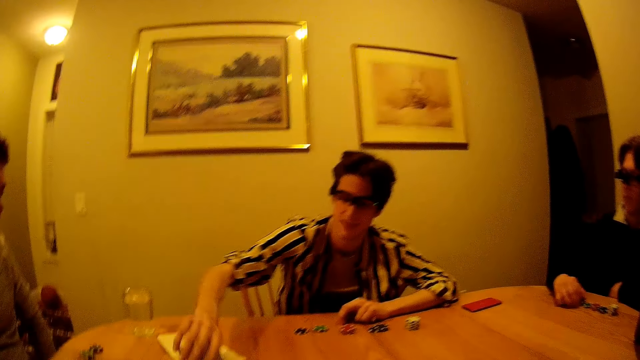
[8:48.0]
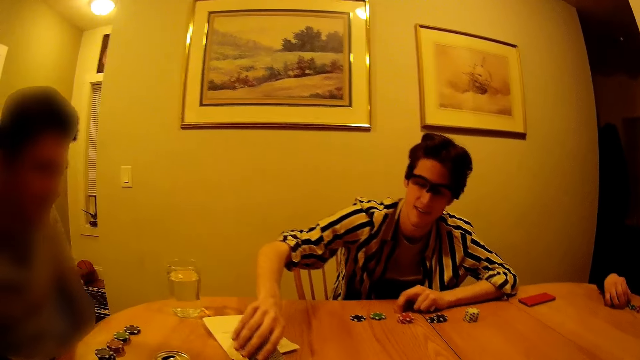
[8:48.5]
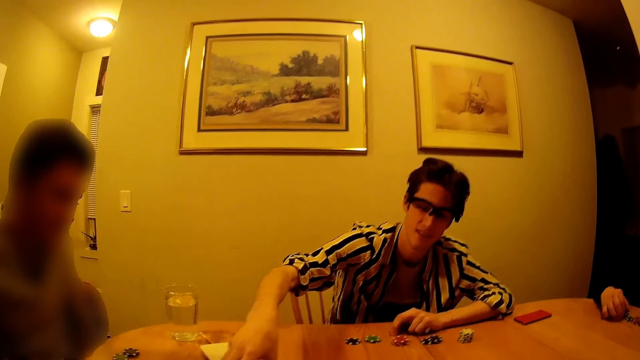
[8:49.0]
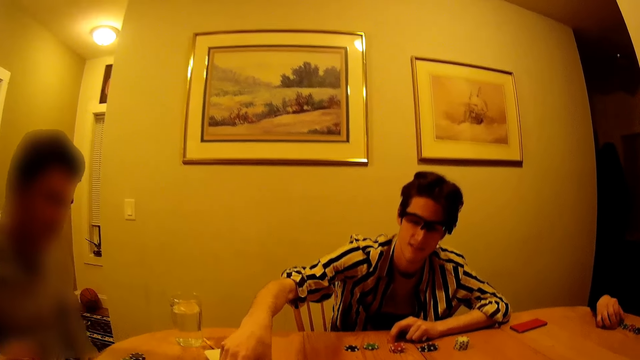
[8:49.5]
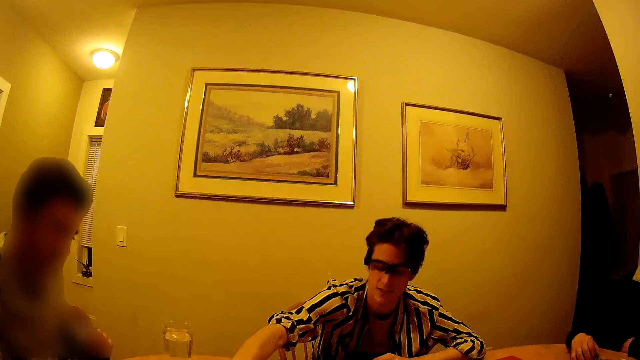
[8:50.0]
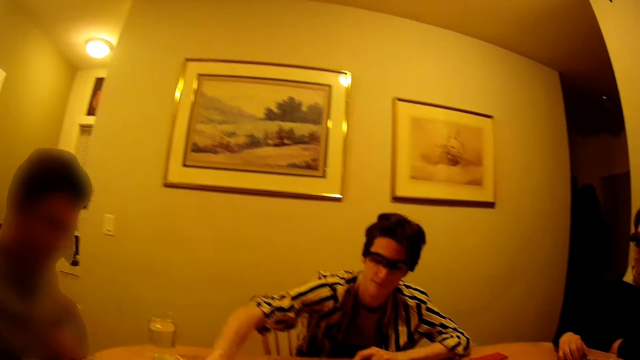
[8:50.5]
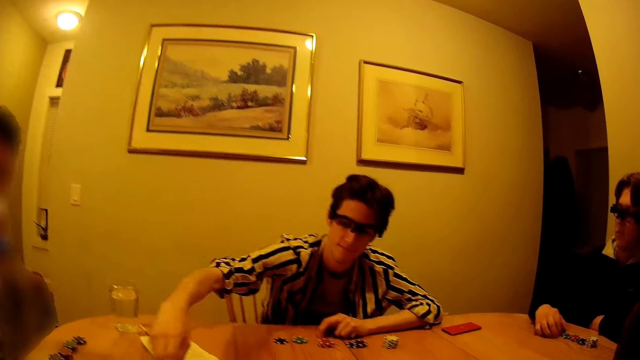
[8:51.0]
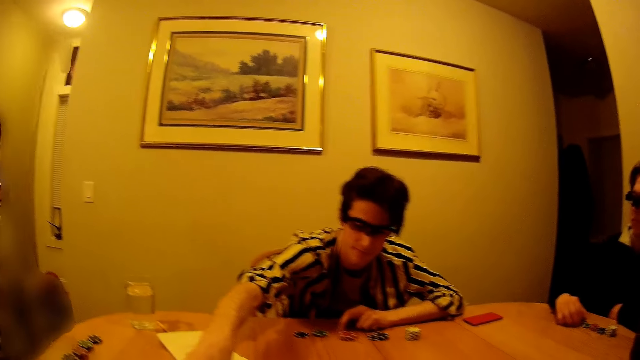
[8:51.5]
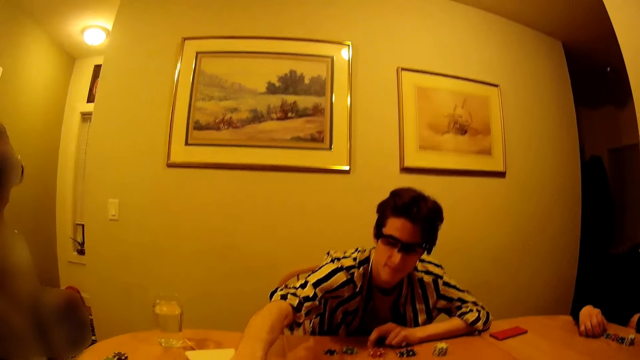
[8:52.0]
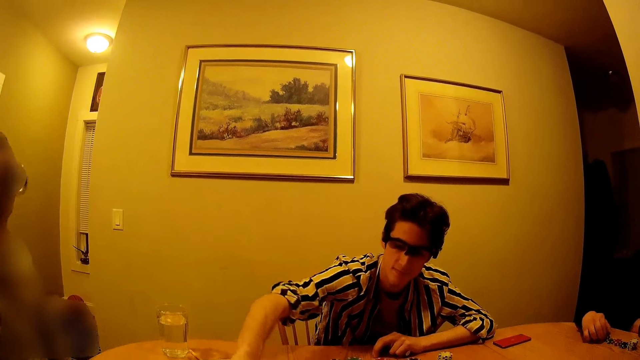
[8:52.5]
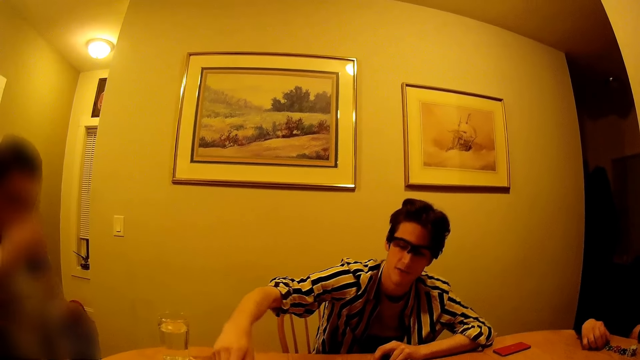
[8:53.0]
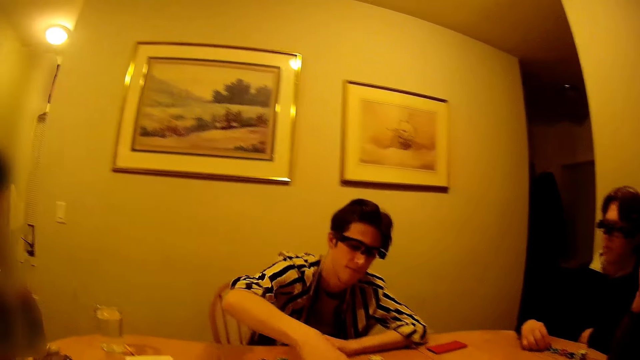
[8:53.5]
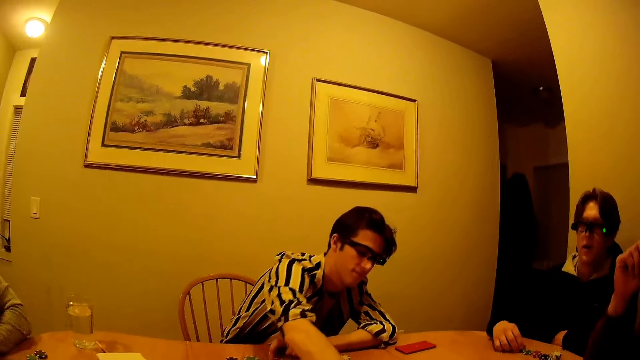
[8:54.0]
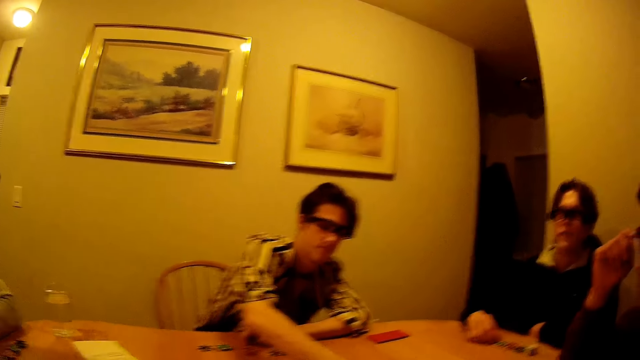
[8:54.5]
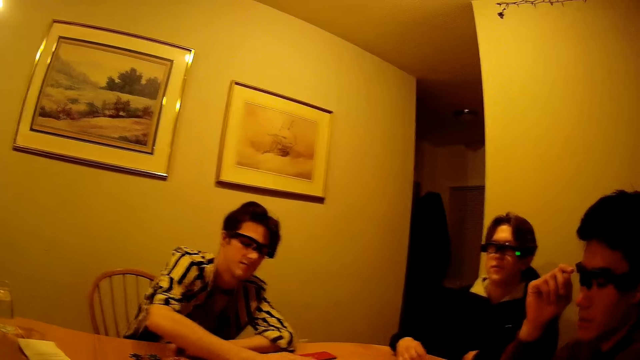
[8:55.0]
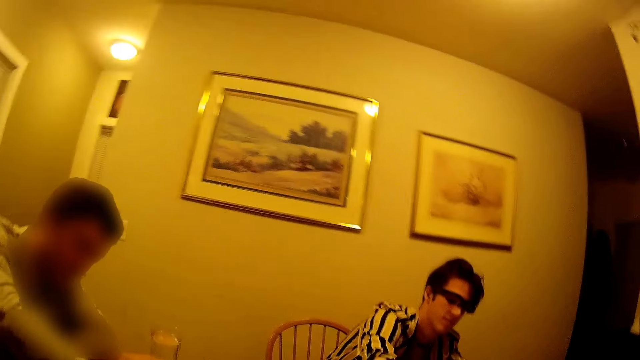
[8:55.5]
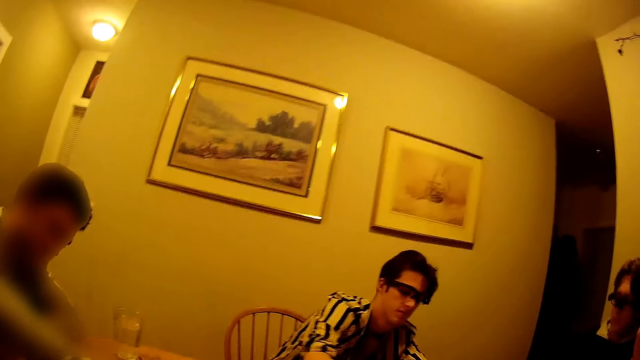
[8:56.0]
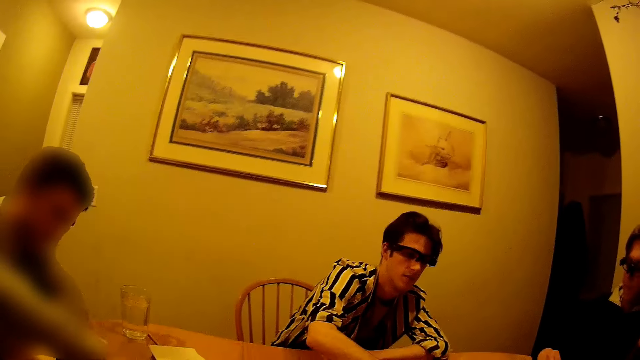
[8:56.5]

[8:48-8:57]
A man picks up the card from the table with his right hand. The man drops the card on the table with his right hand. The man moves the card to the center of the table. Another man drinks from the can with his right hand. The first man interacts with the camera wearer in the apartment. A third man interacts with the camera wearer in the apartment.

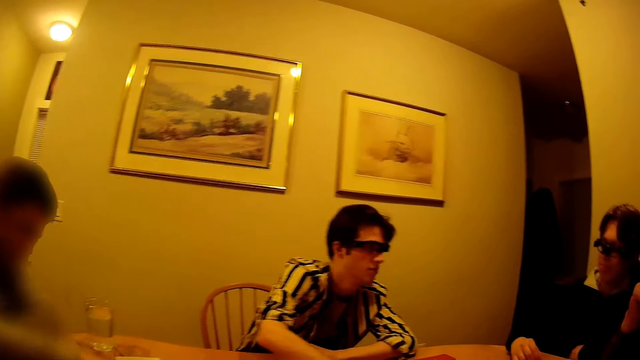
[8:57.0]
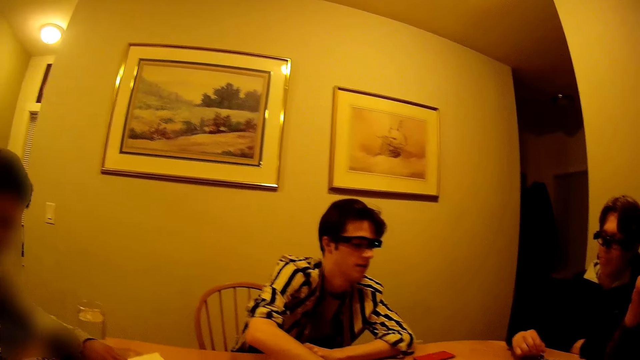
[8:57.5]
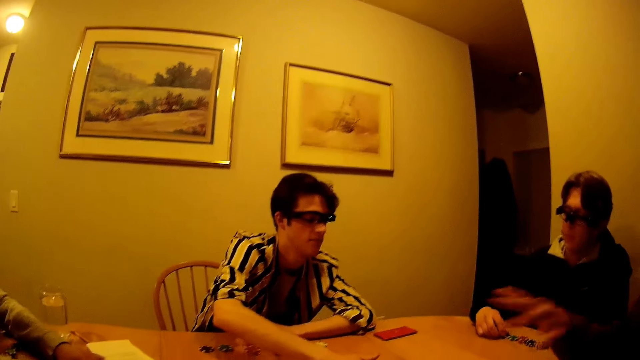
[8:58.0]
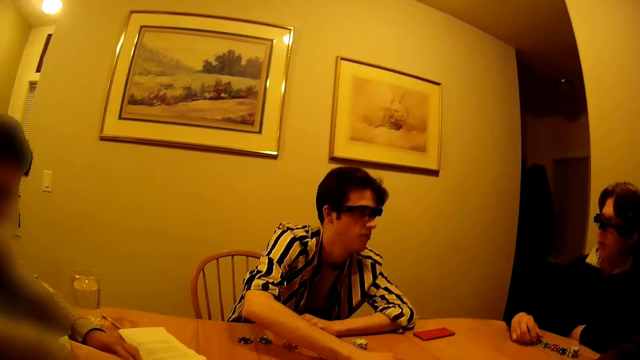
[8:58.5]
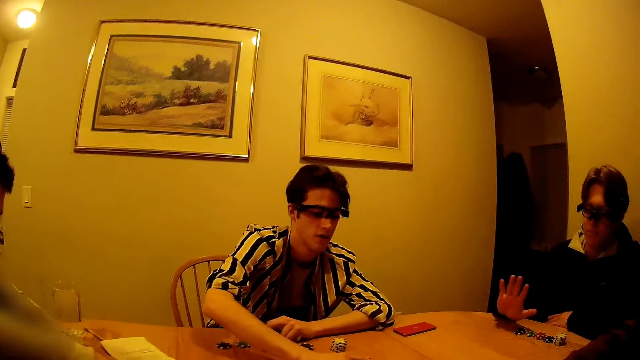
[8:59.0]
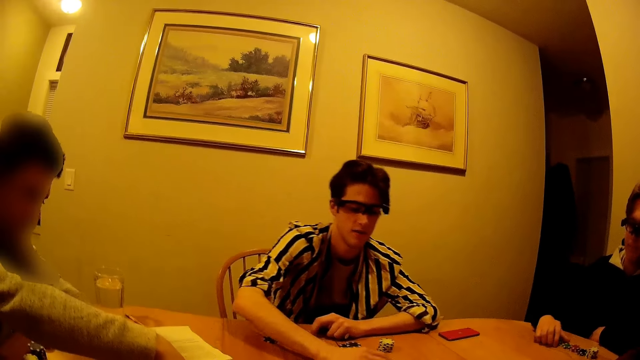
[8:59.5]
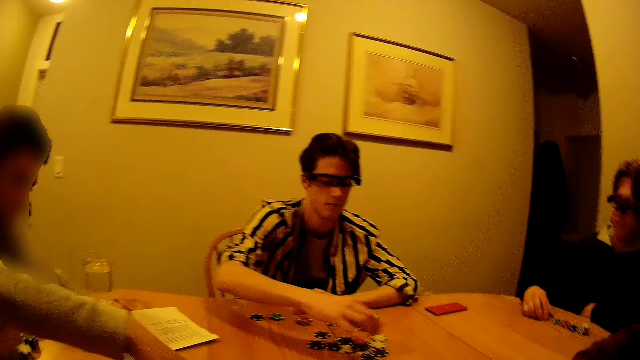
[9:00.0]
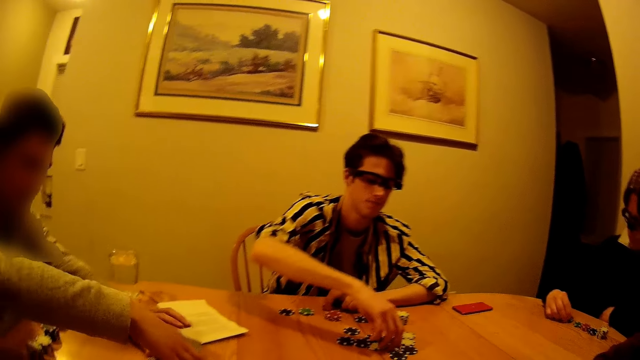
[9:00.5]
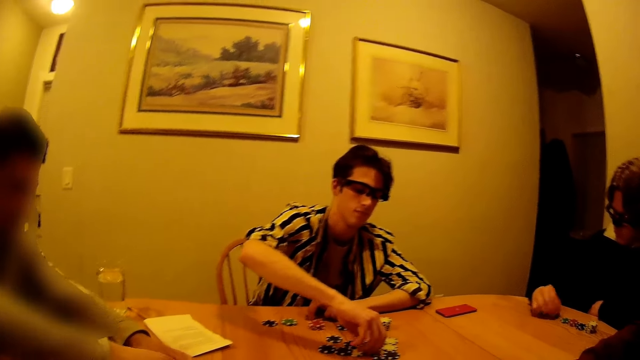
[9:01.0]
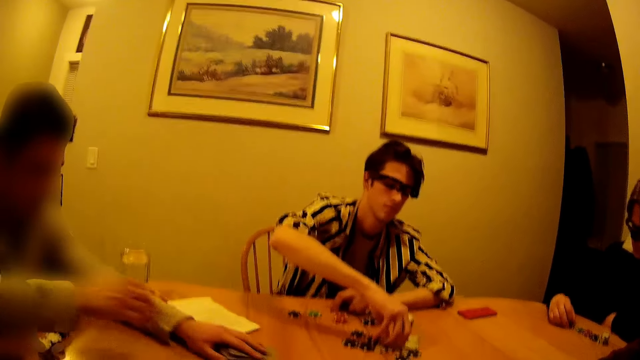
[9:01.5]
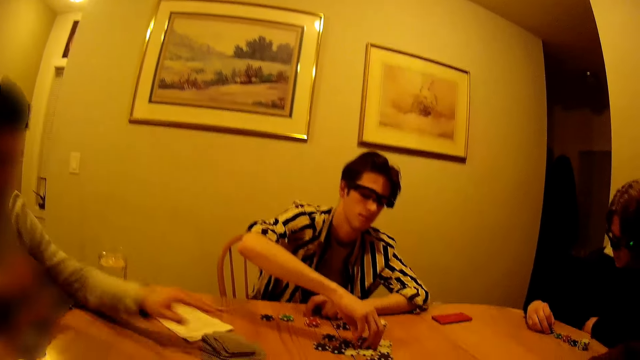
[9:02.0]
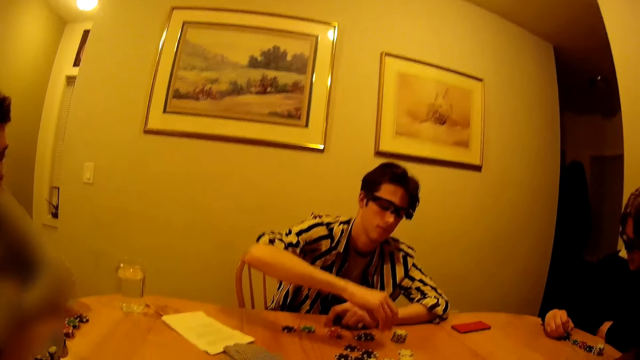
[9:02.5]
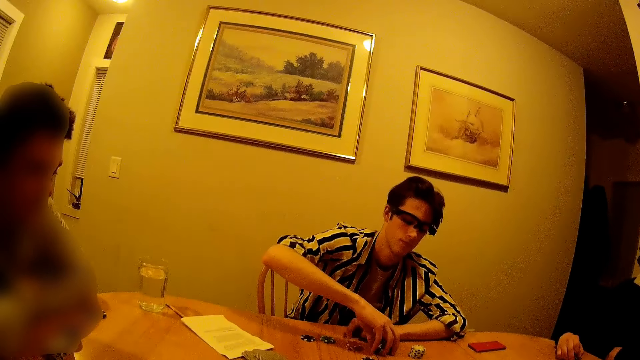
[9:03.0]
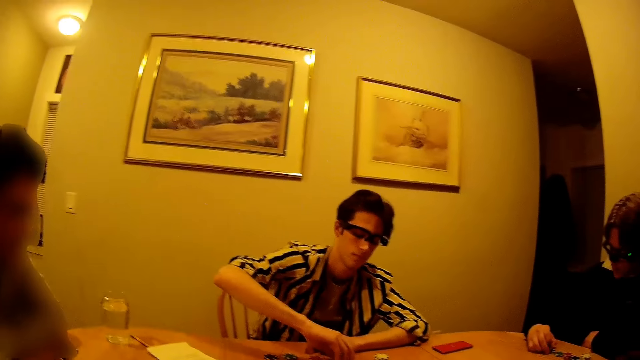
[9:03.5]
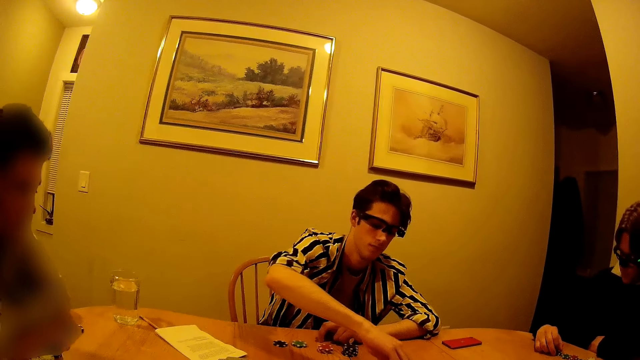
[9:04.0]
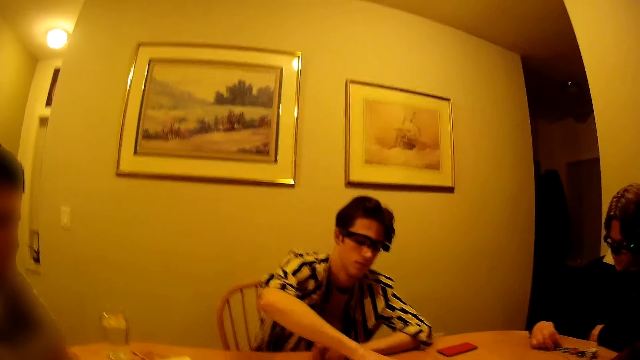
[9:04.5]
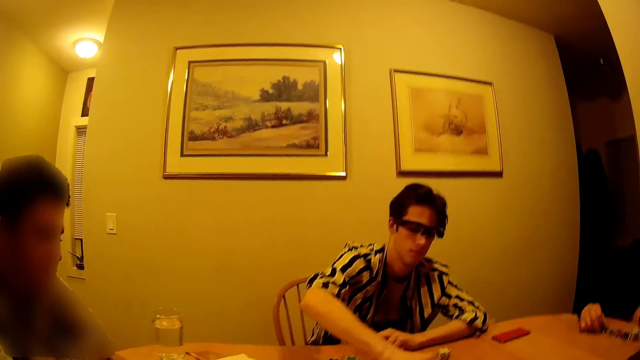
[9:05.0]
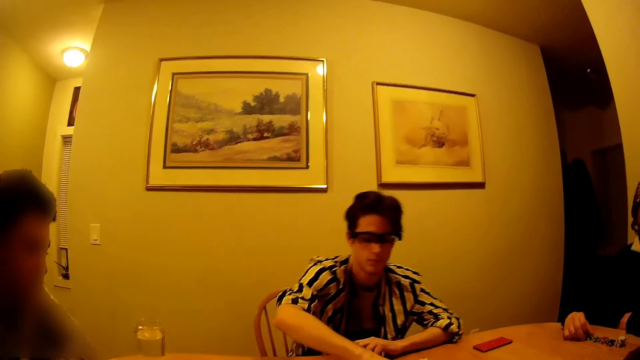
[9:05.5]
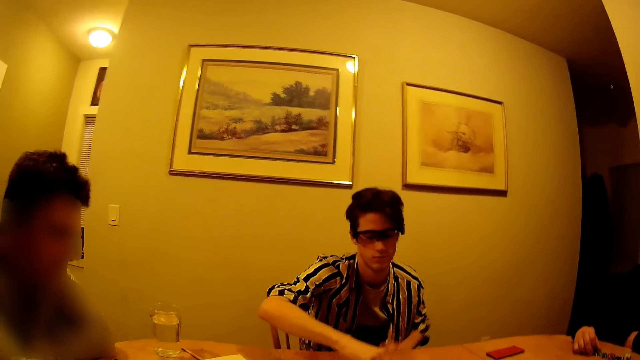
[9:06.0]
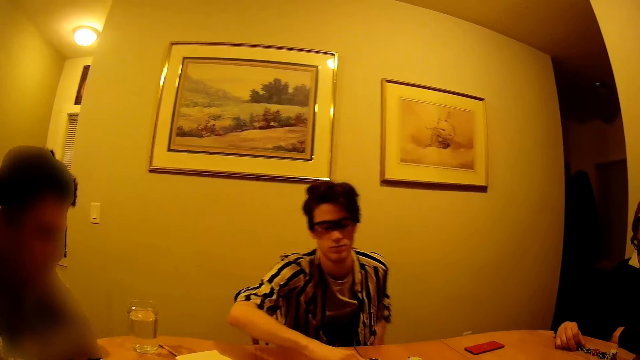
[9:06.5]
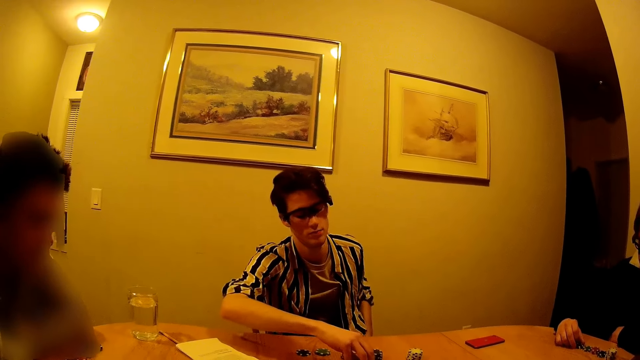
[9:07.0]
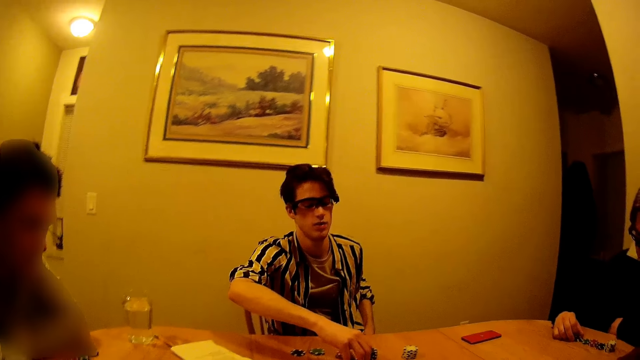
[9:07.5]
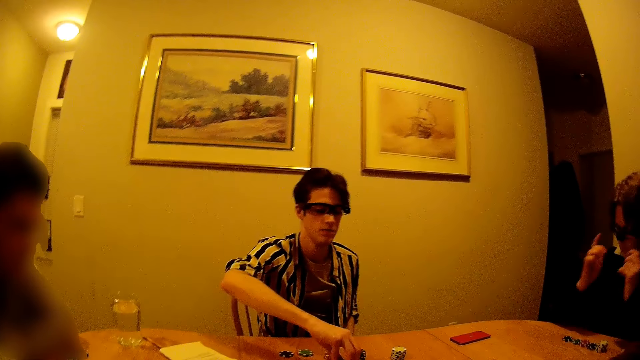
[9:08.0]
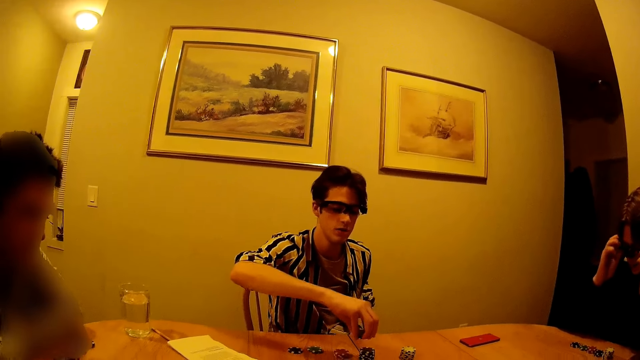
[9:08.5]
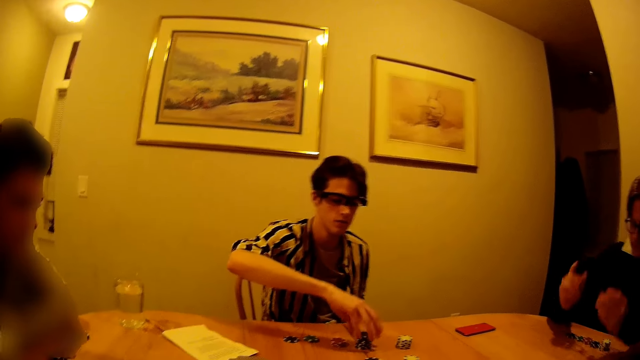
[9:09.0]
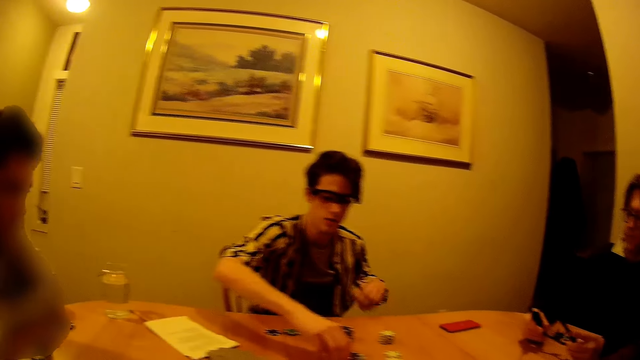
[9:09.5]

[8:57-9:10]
A man touches a paper on the table with his left hand. A second man interacts with a third man in the apartment. The third man interacts with a fourth man in the apartment. The second man waves his right hand. The second man hits the gaming chip on the table with his right hand. The first man arranges the cards on the table with both hands. The third man arranges the gaming chips on the table with his right hand. The second man removes the glasses from his face with both hands.
